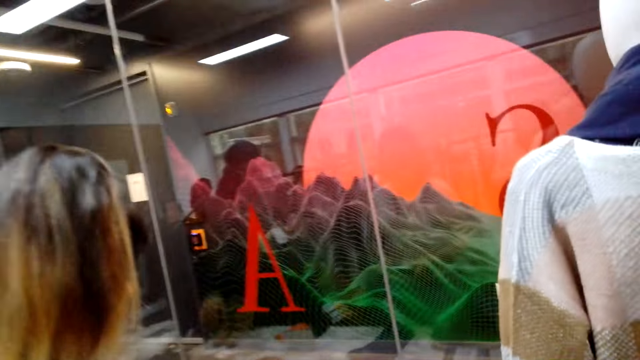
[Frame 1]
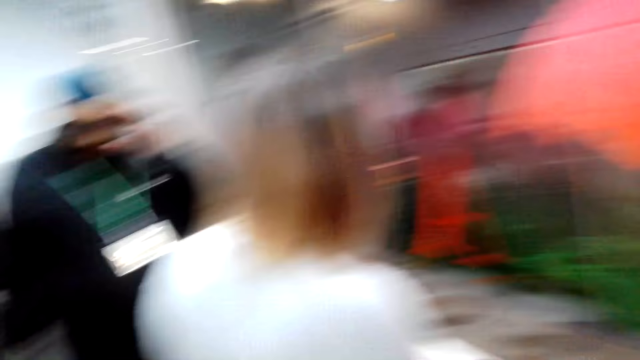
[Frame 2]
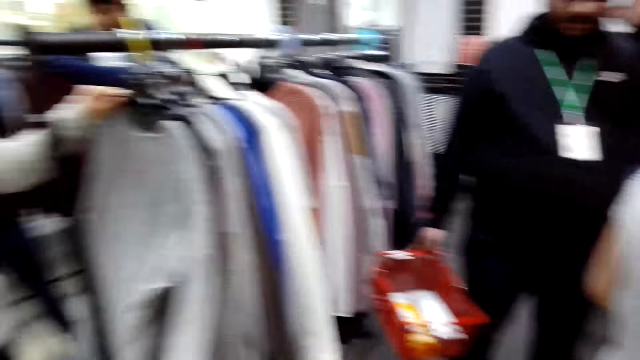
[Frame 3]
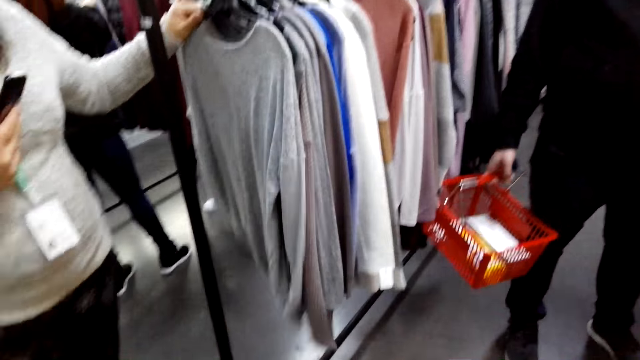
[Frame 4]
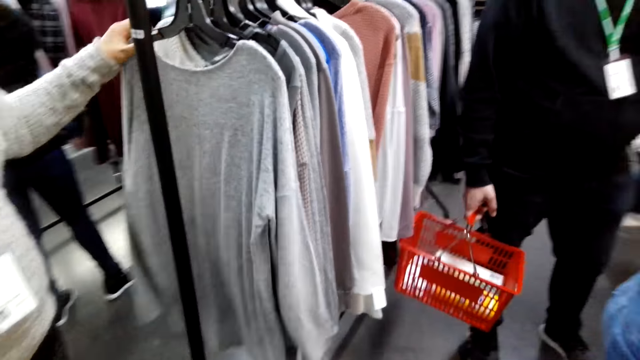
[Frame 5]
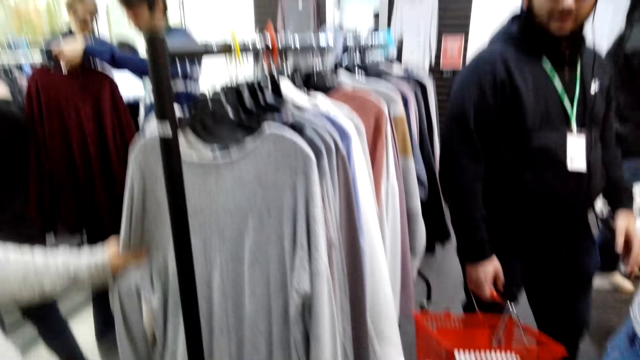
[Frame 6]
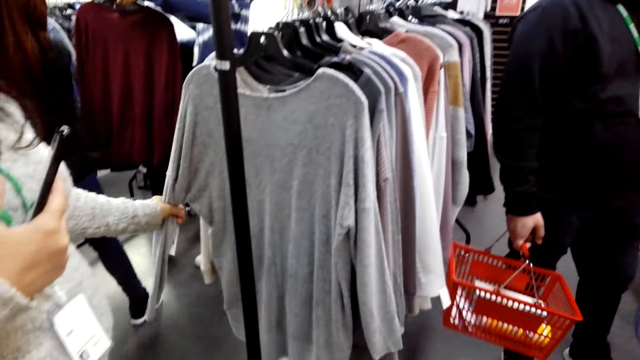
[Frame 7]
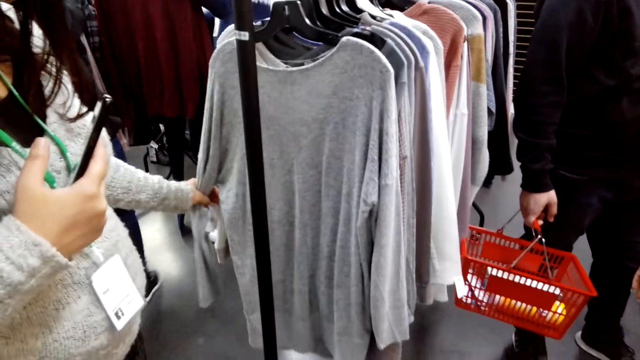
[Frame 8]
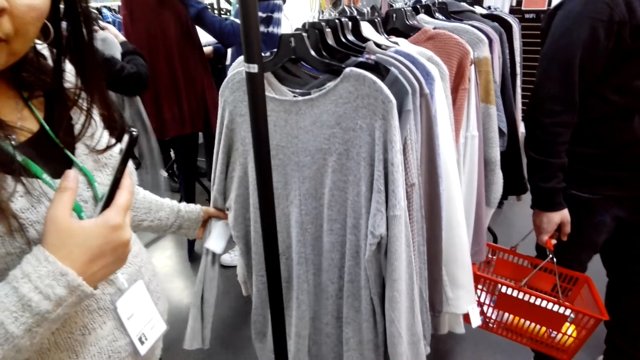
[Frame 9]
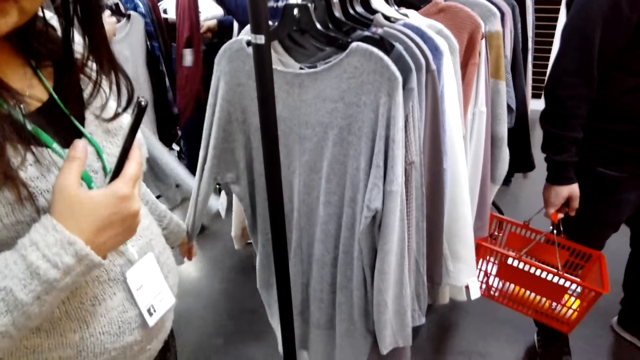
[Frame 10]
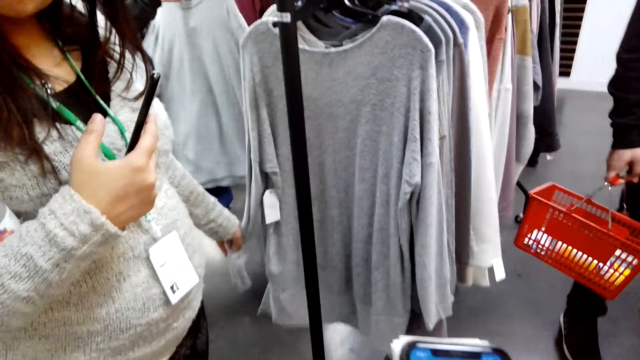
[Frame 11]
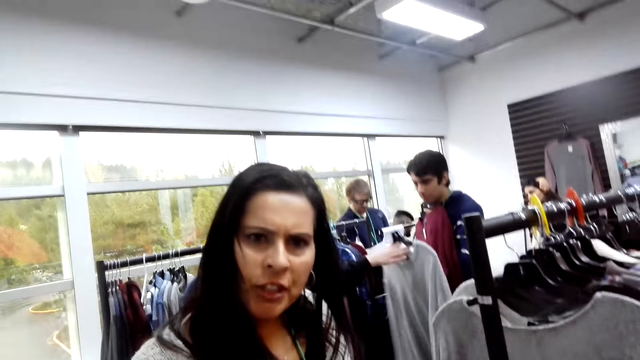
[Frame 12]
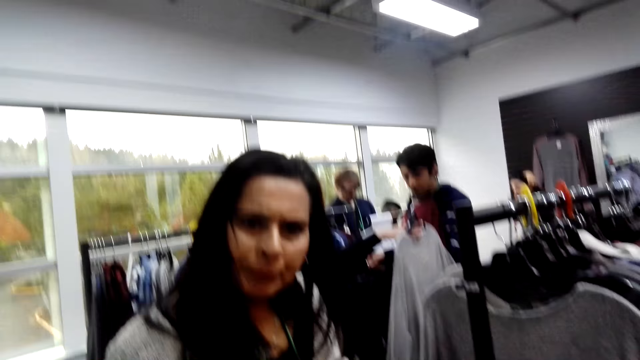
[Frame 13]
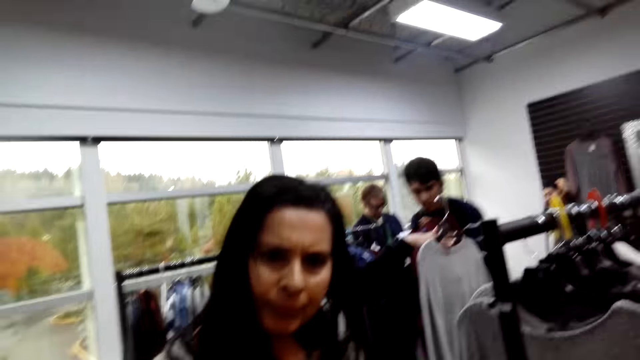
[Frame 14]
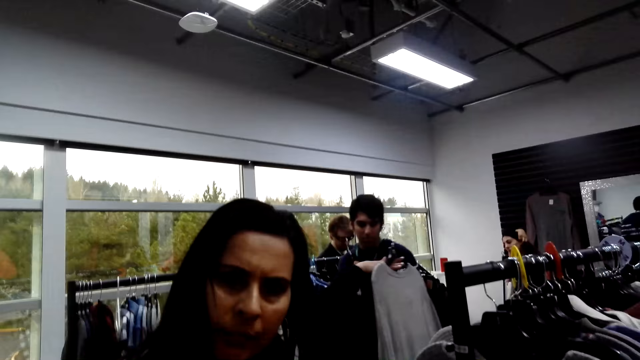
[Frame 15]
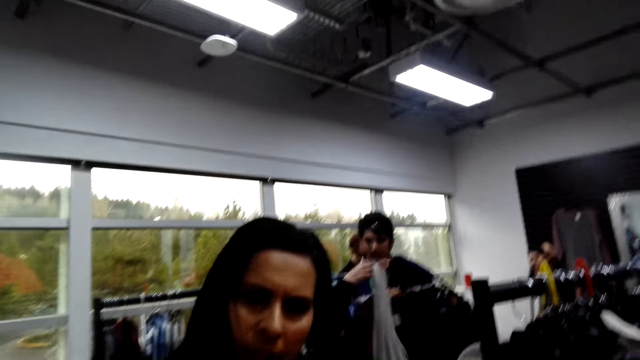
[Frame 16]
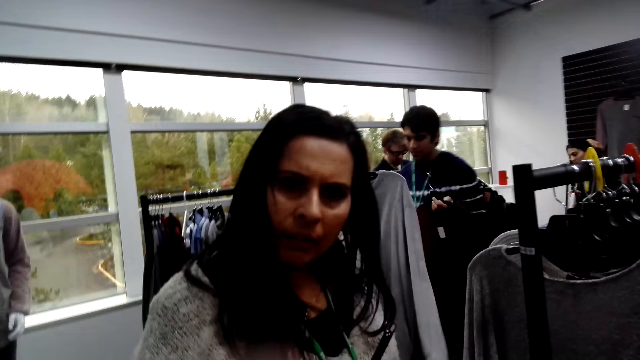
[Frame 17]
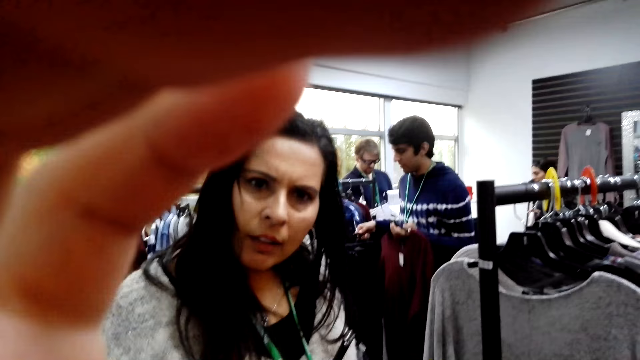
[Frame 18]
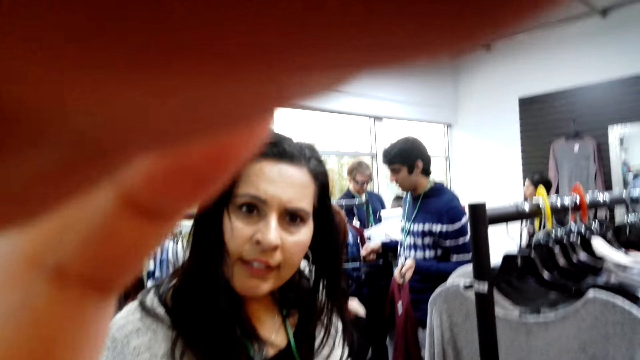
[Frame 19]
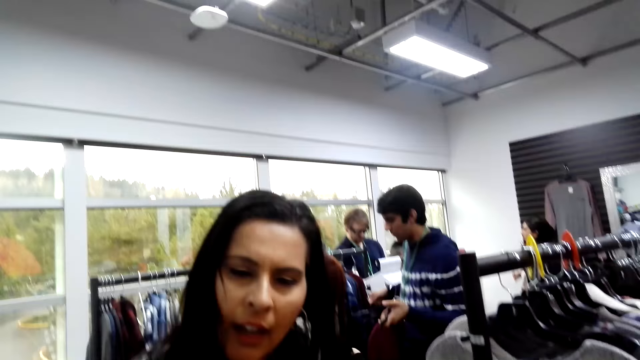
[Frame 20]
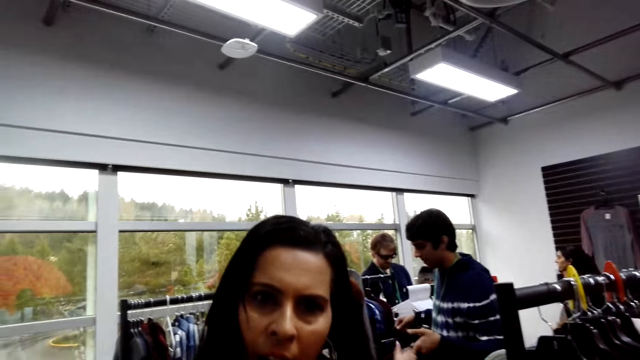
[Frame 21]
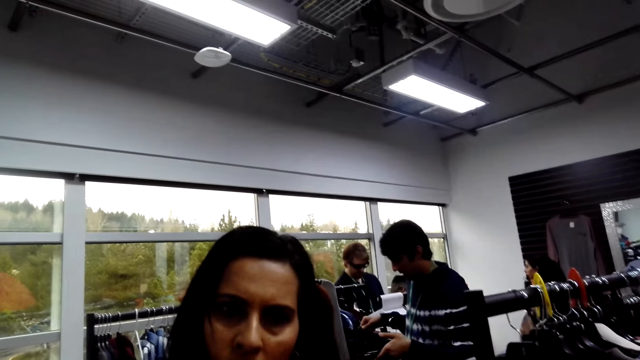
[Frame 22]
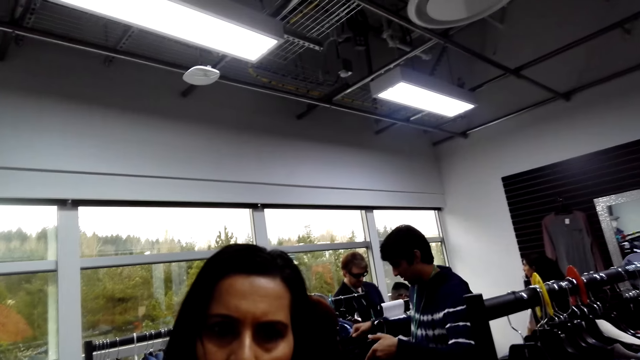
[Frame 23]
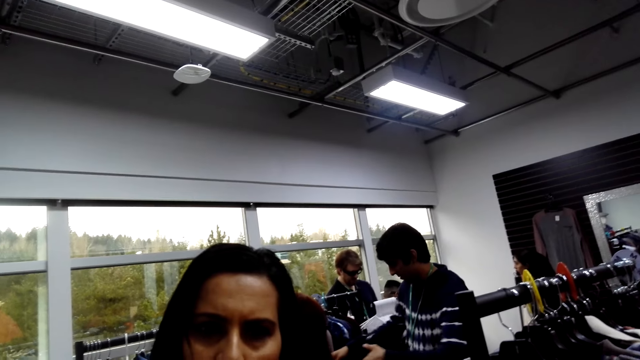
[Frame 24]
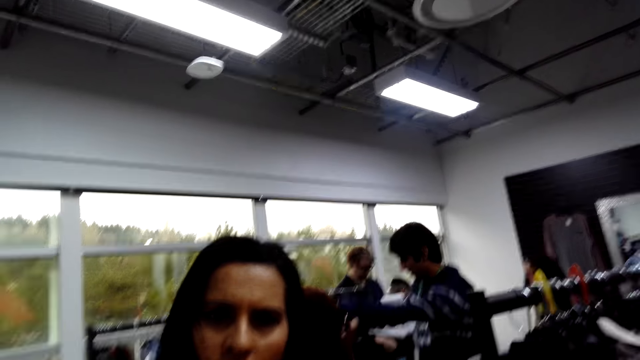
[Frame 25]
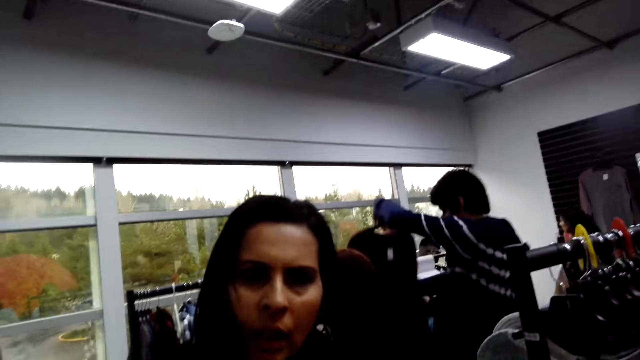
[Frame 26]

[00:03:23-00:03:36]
A woman touches the top. The camera wearer speaks to the woman. A person carries a shopping basket. The woman holds a sweater on display. The woman talks to the camera wearer. The camera wearer responds to the woman. They touch the camera, raise a hand, and converse with the woman.

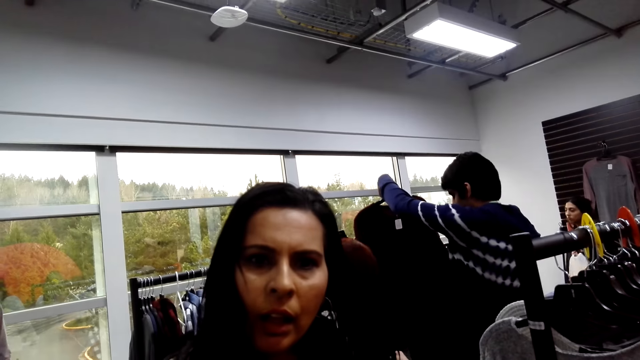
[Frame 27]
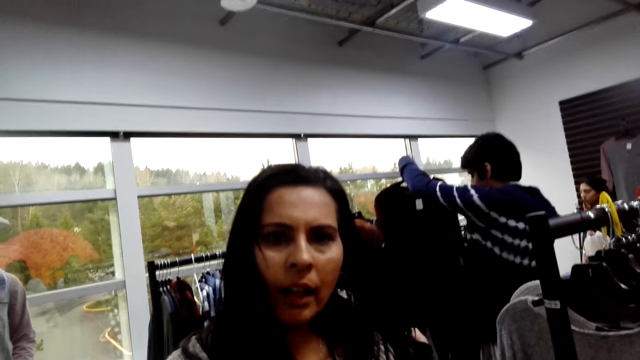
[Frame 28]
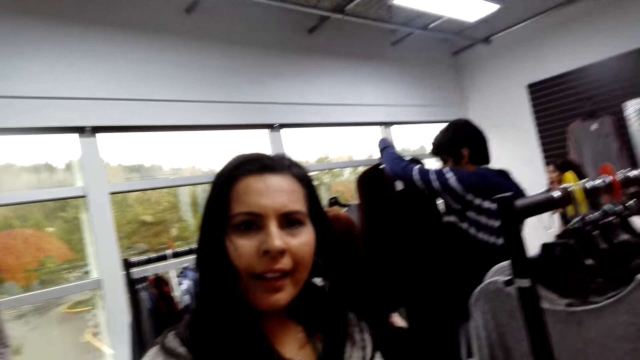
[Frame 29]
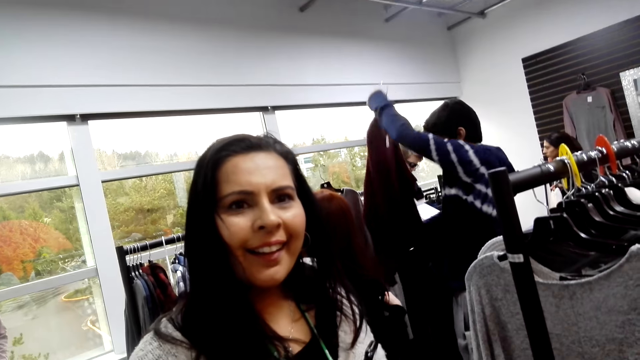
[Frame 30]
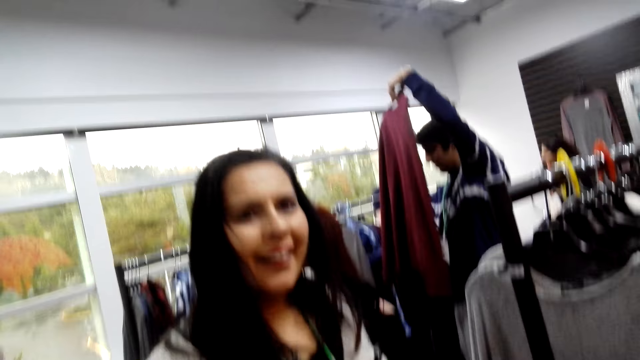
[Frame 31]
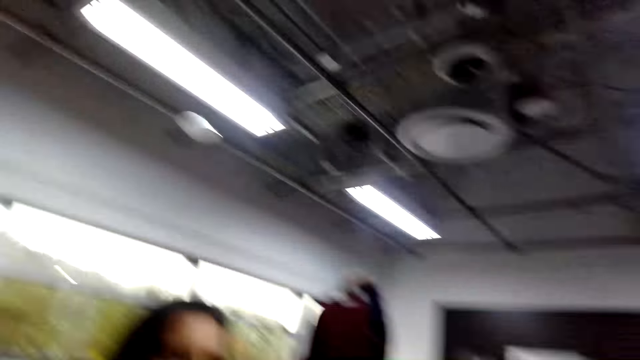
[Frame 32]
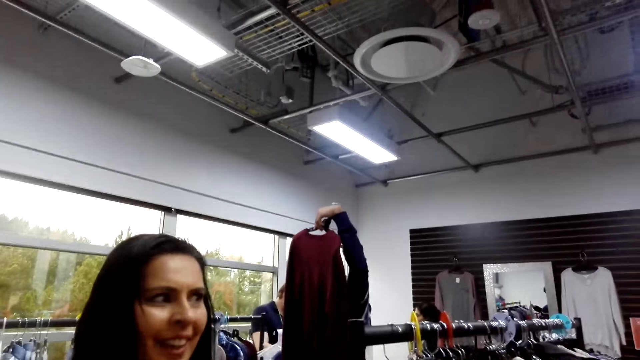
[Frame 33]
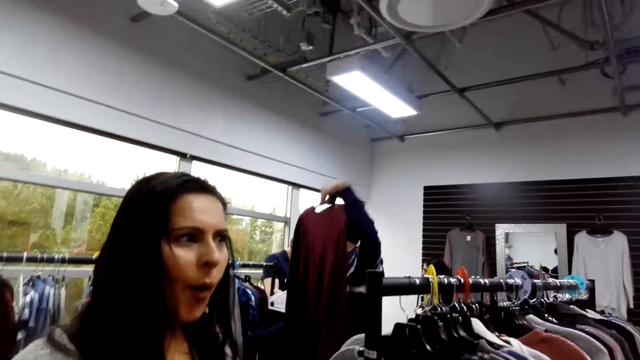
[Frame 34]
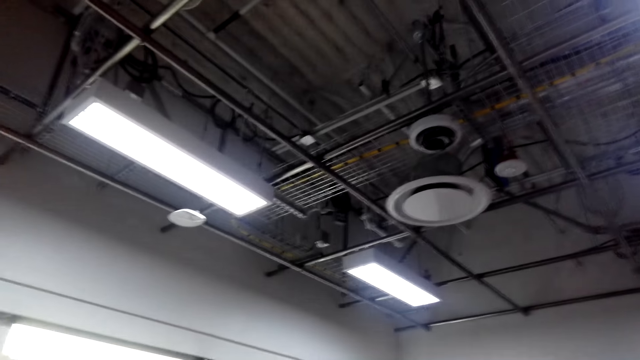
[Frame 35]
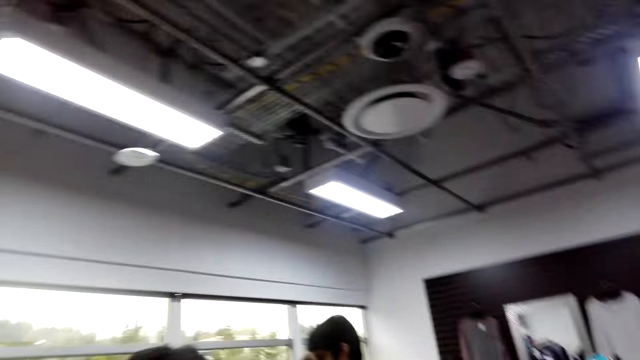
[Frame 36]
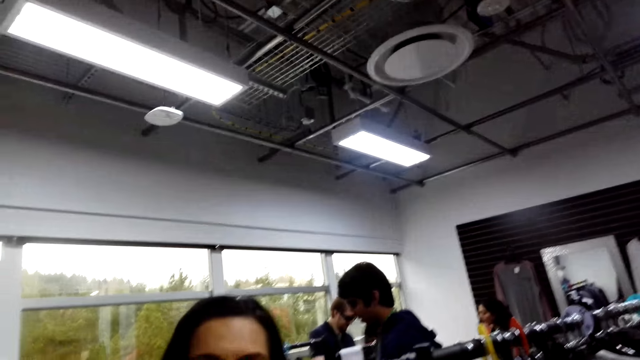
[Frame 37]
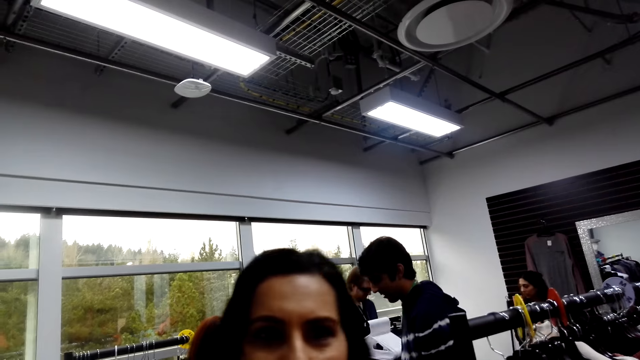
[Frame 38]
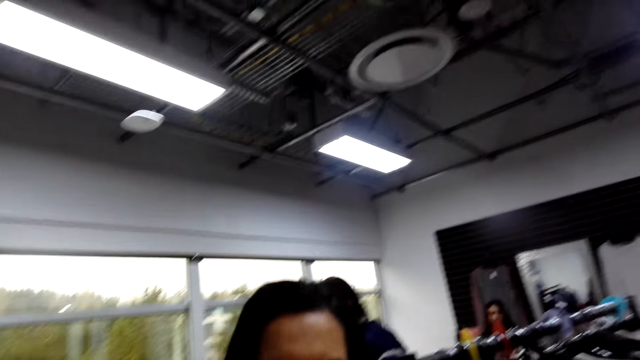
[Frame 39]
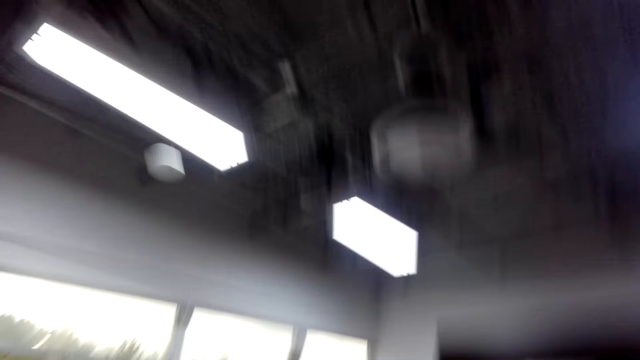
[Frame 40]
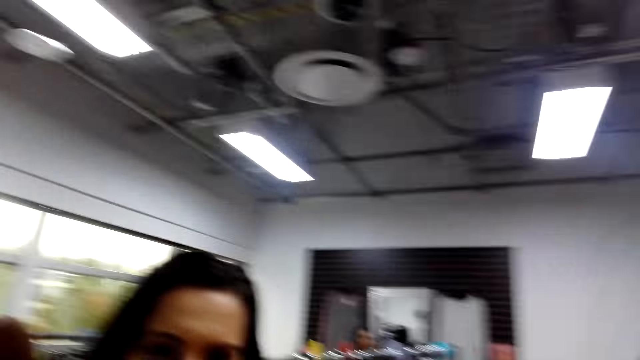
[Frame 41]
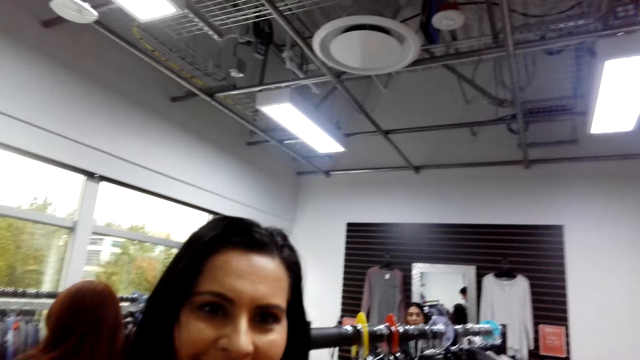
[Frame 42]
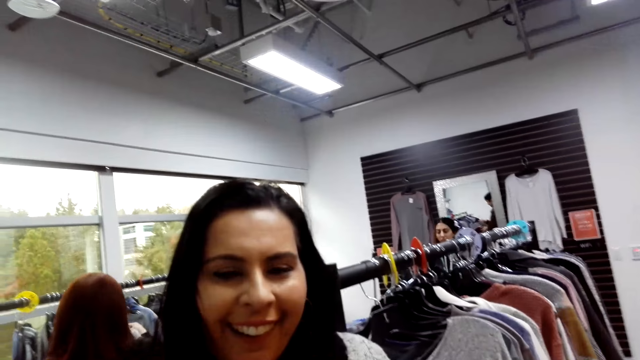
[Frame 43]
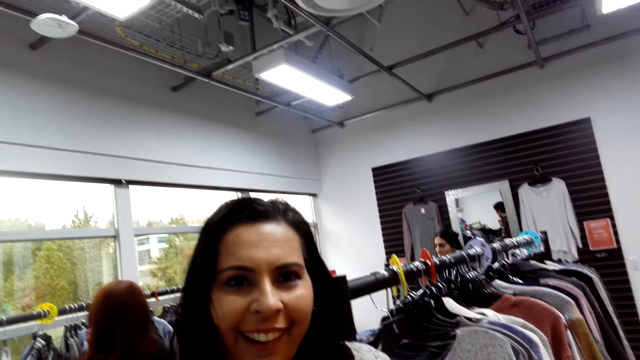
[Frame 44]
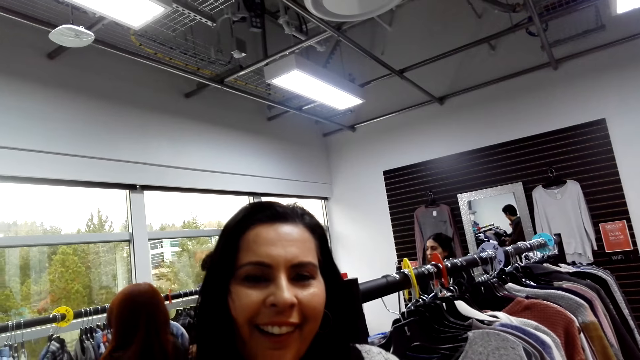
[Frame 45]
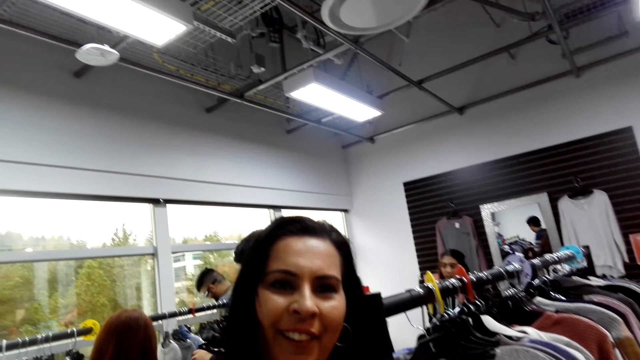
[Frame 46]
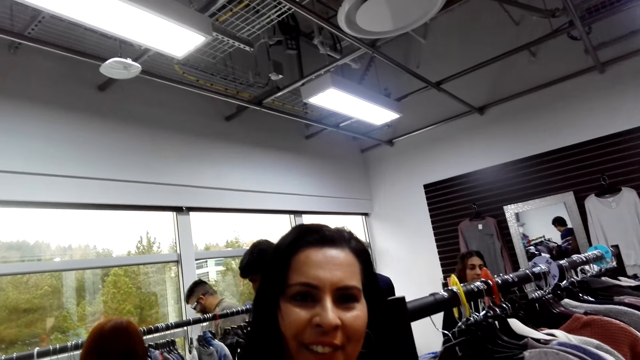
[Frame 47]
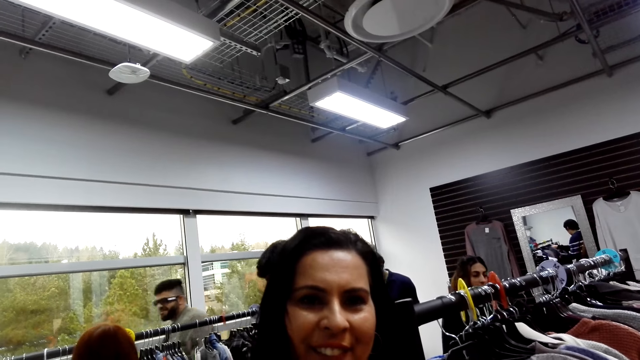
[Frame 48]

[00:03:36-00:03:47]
A person smiles at the camera wearer. The camera wearer looks around. A woman speaks to the camera wearer. The camera wearer responds to another woman.
